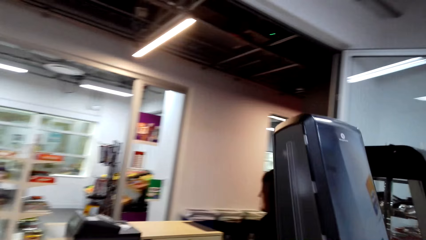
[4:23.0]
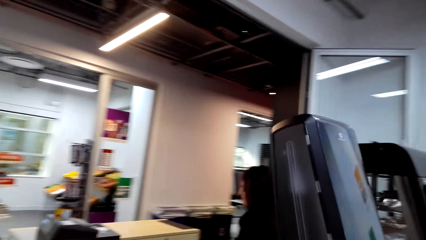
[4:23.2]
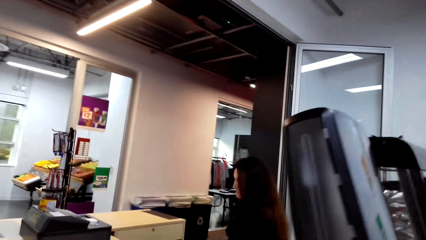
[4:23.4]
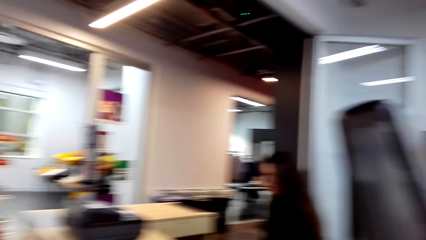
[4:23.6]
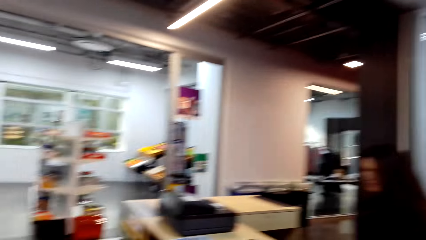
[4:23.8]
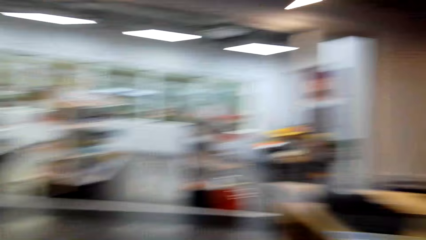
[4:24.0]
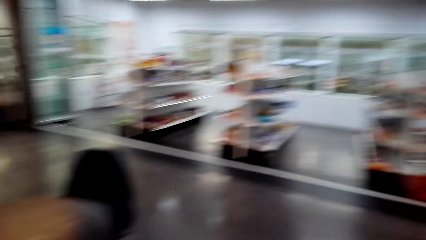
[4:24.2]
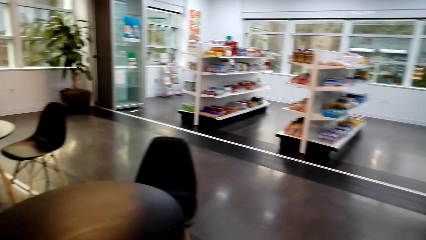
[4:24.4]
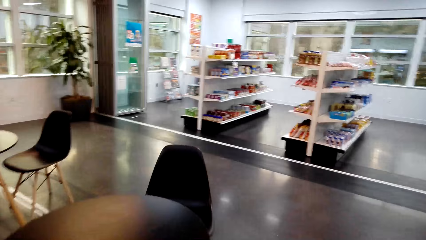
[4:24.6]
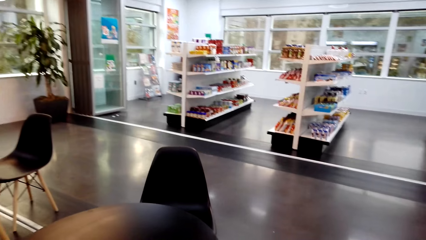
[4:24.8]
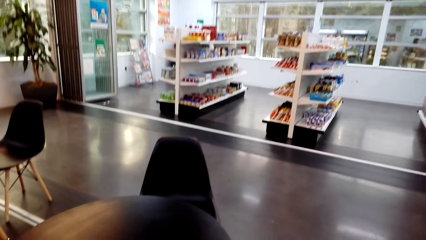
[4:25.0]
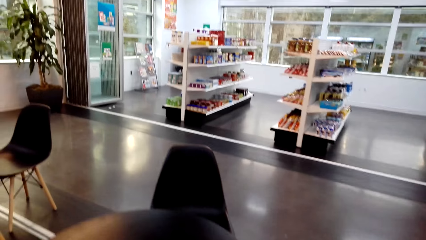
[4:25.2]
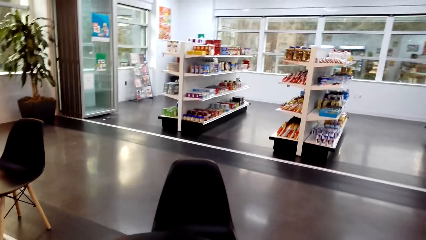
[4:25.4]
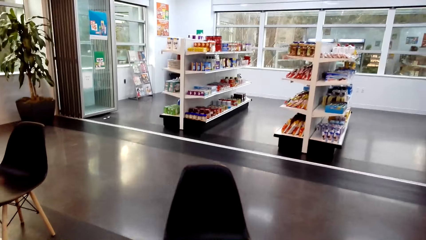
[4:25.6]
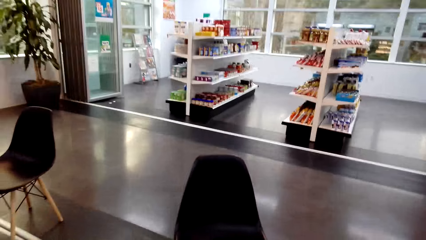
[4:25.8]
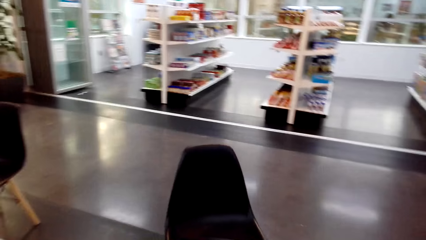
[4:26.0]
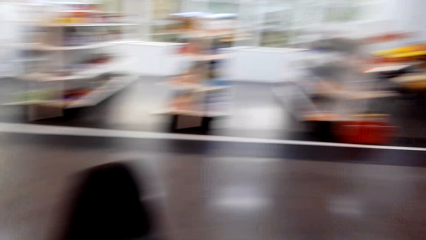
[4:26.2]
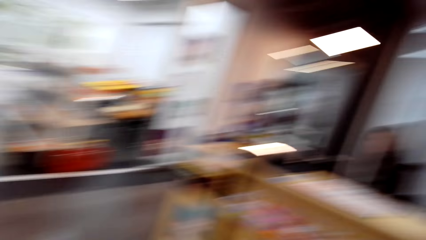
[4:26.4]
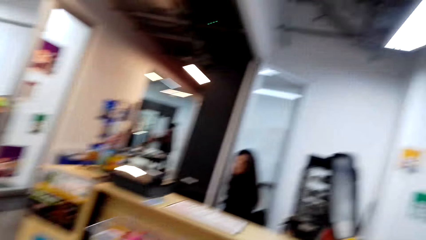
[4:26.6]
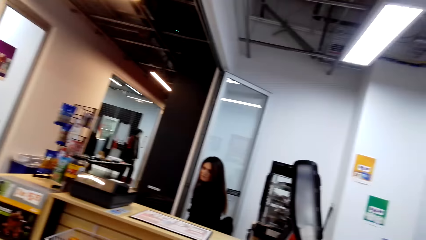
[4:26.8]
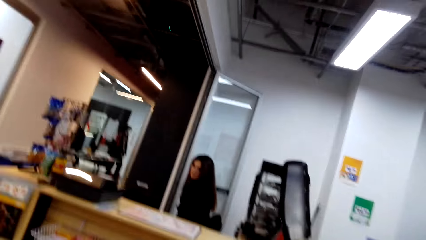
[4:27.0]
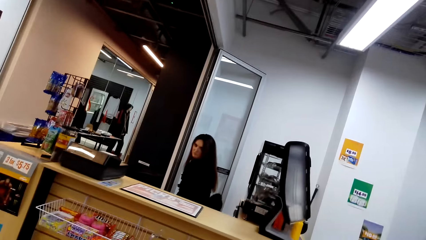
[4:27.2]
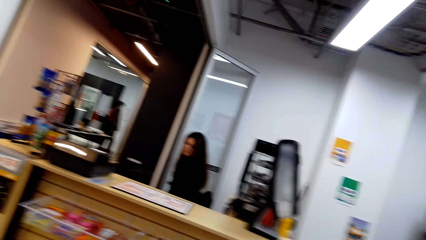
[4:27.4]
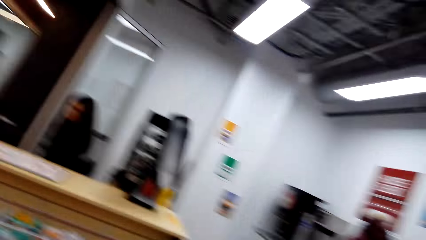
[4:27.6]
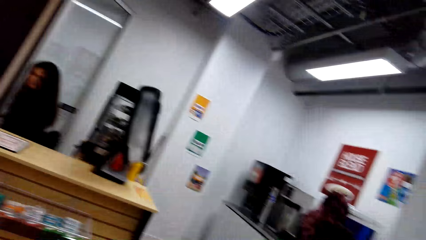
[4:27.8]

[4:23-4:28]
The camera wearer looks around the supermarket. They move the camera around the room. They look around the supermarket again.

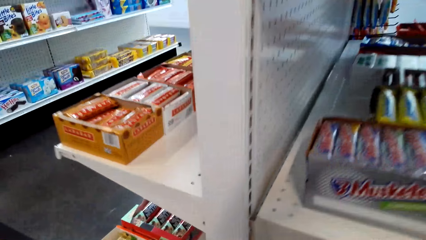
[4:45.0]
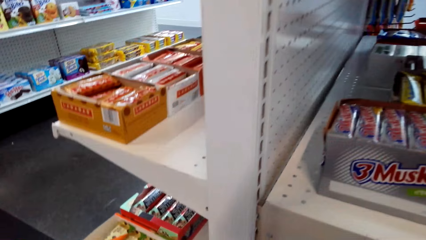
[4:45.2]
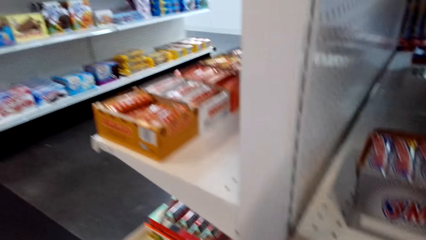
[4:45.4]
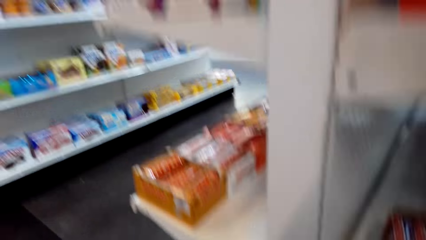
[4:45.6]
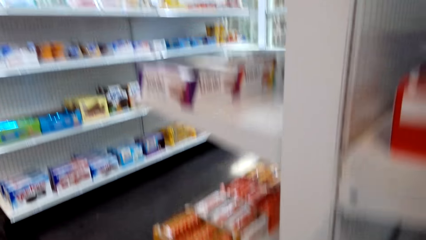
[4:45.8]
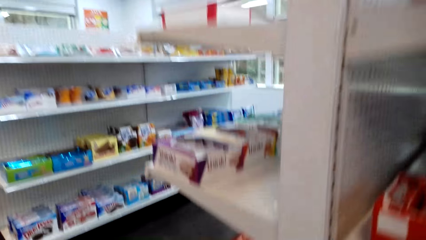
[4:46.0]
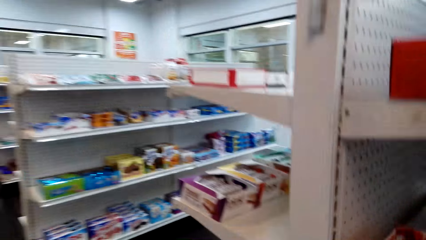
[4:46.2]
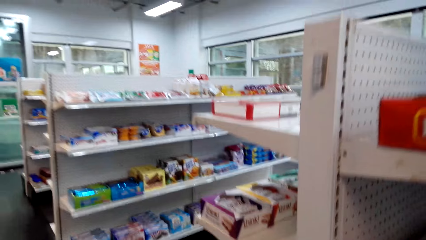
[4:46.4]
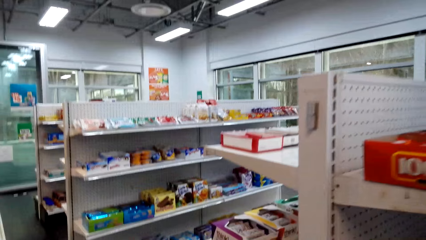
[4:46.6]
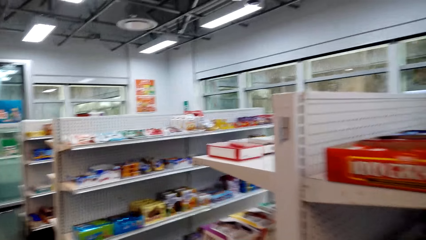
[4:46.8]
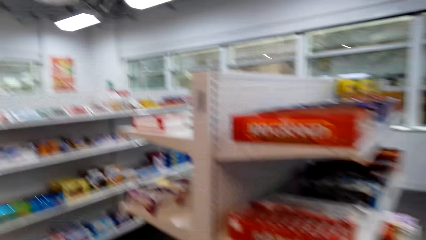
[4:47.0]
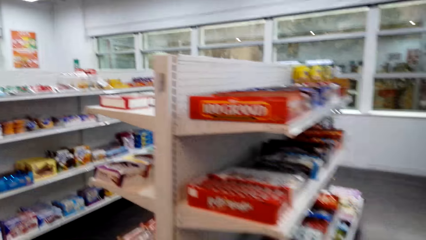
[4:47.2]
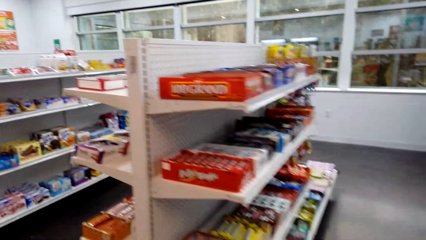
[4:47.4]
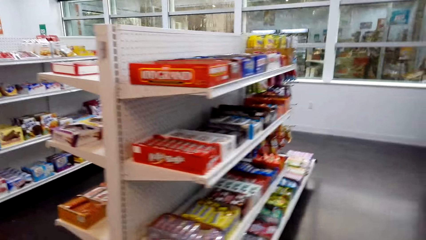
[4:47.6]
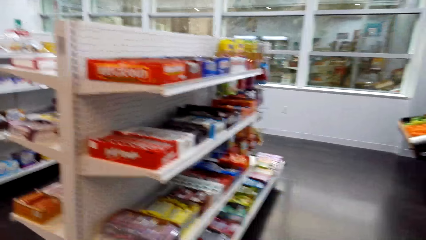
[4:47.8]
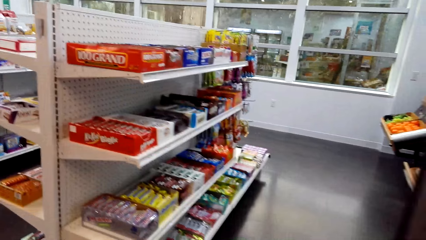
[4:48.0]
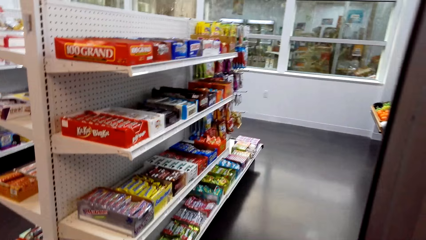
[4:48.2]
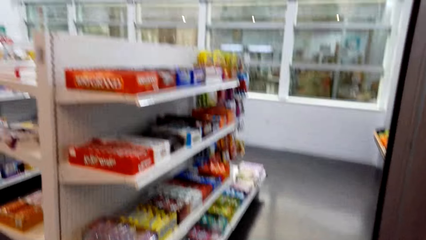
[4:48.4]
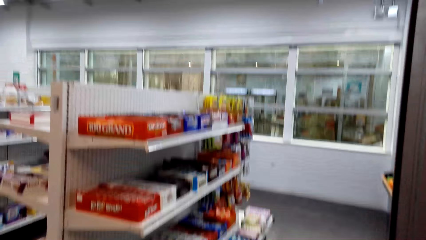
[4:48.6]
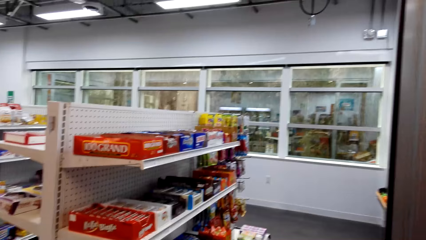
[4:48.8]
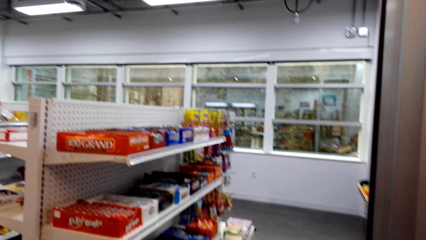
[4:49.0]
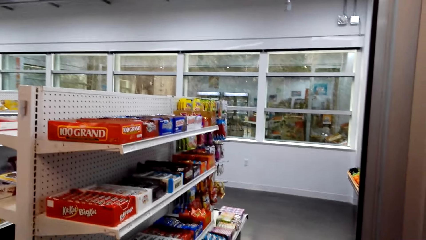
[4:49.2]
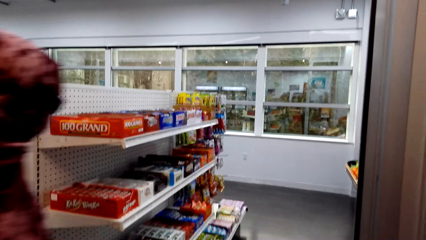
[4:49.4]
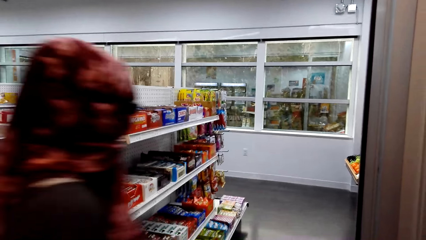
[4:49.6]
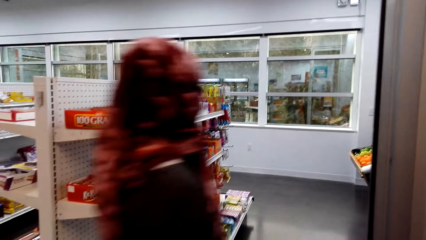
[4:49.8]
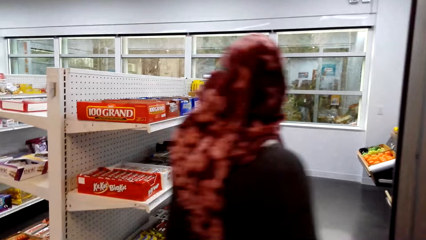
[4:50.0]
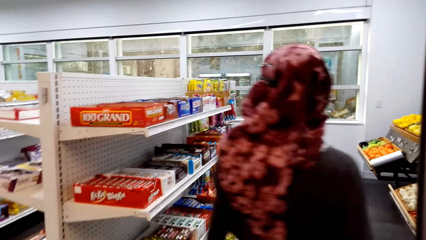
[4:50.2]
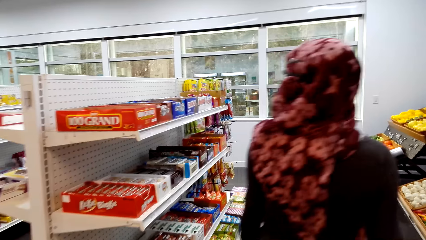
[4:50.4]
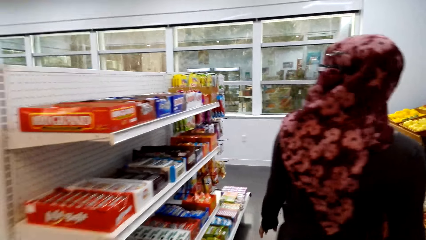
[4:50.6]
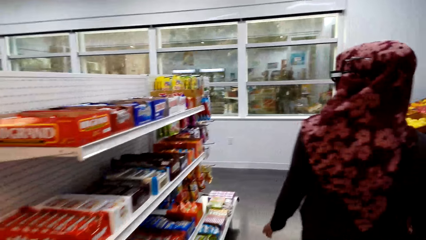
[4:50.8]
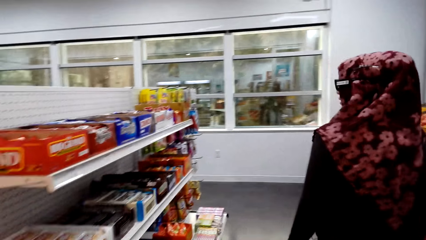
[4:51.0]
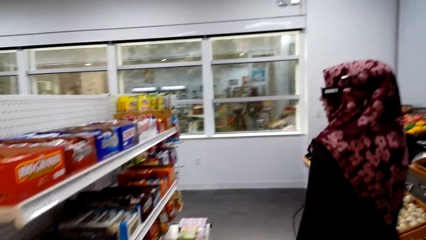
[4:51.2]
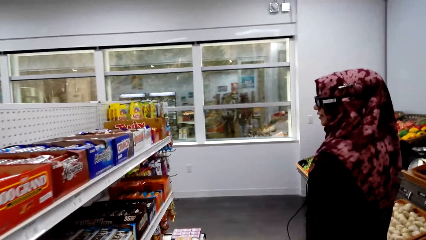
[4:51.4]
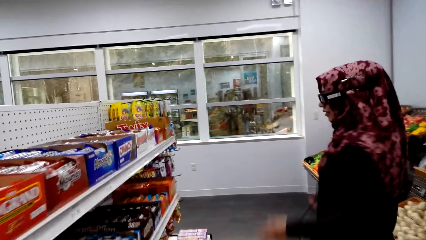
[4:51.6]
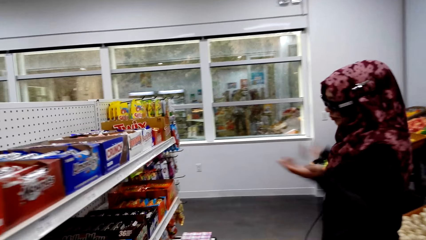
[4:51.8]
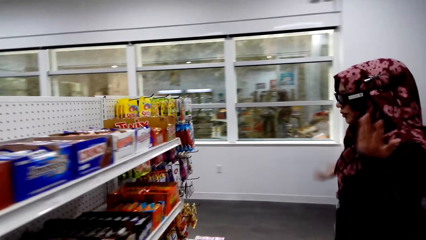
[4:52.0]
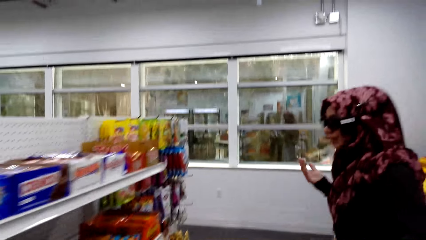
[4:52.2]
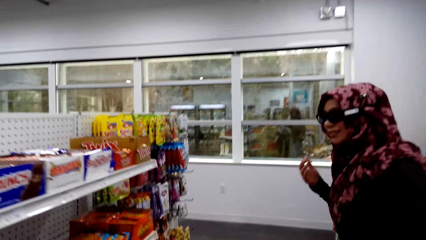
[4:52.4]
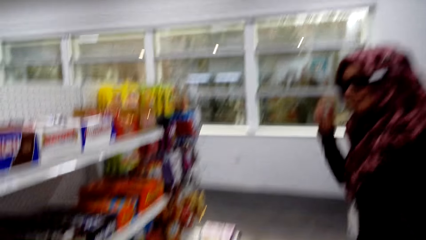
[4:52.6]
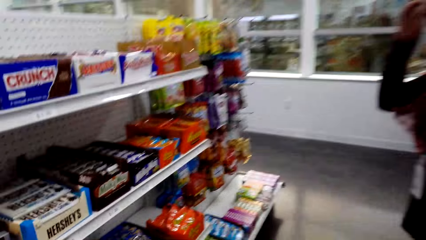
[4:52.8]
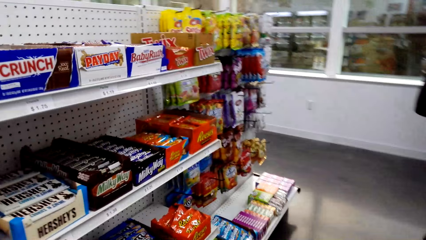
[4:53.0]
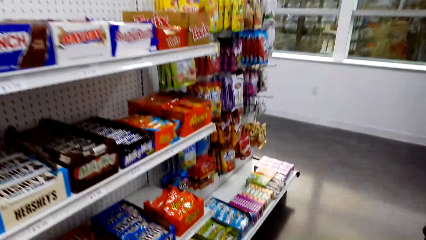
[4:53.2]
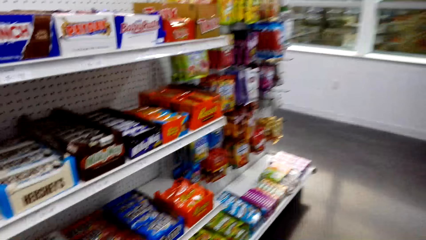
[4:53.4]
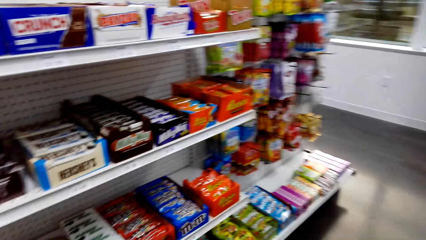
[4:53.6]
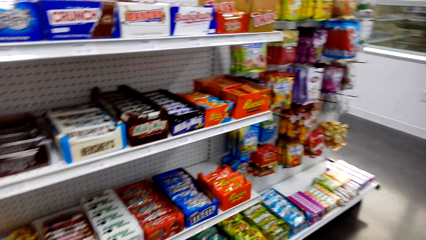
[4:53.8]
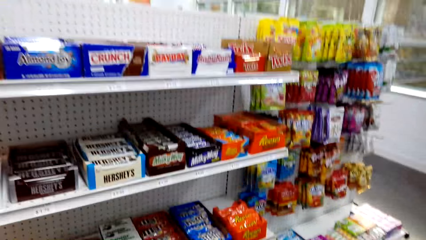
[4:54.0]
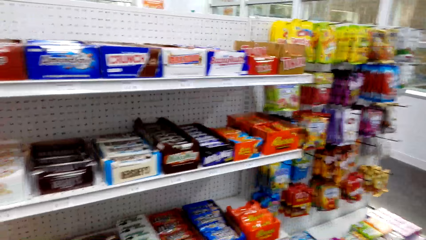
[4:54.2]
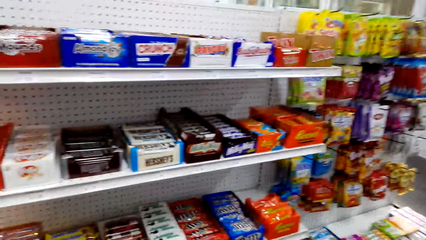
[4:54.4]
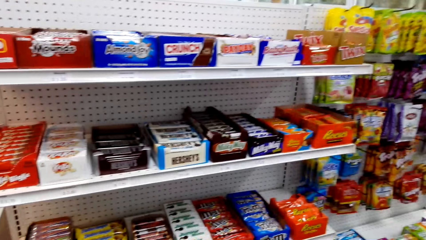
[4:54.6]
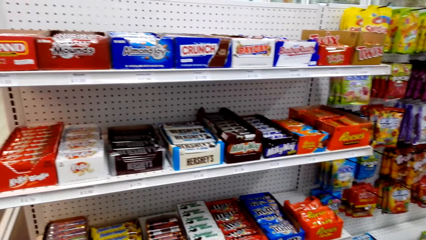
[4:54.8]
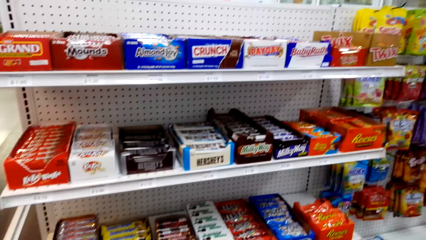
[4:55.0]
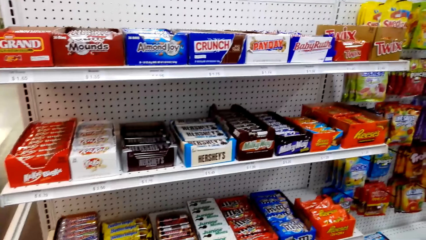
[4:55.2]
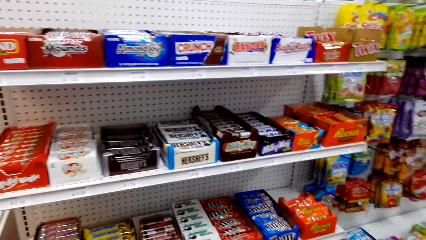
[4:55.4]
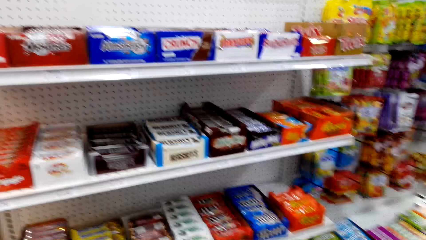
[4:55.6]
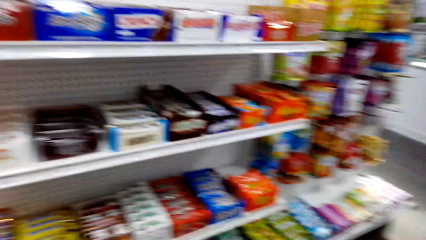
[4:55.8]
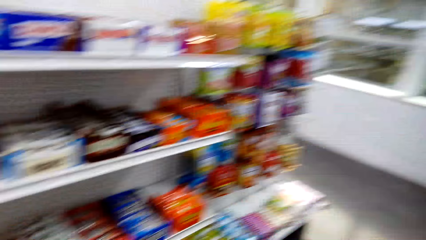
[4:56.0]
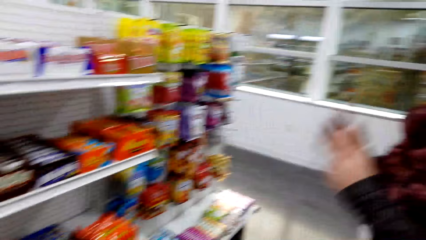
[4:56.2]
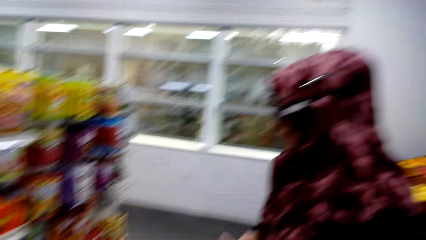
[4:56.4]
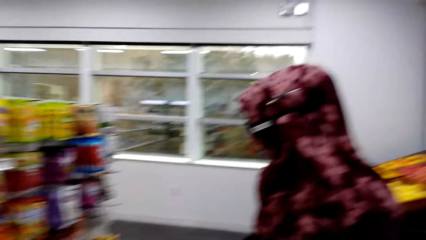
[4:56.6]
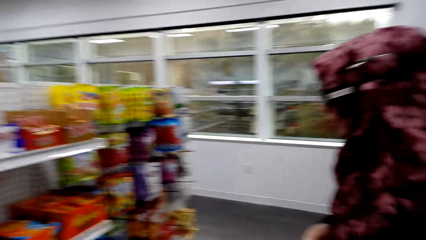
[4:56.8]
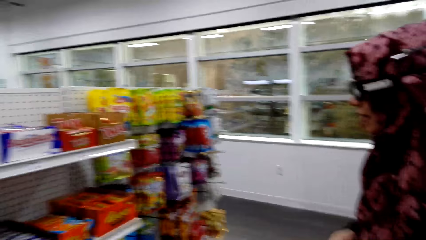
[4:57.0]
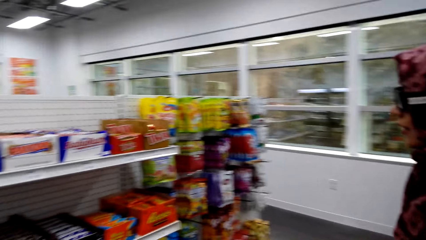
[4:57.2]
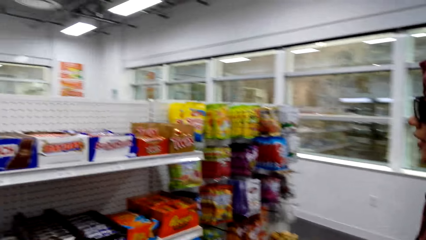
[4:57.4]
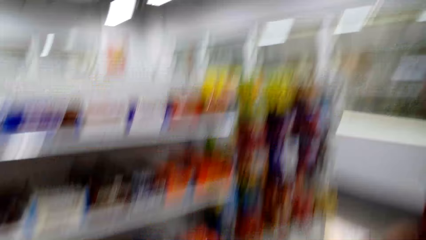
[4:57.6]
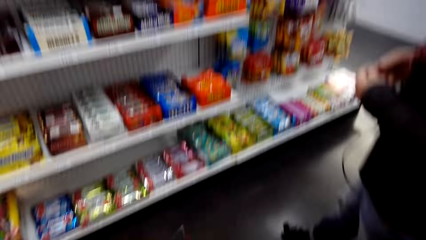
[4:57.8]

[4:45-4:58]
The camera wearer picks up the bucket. They look around the supermarket. A woman converses with the camera wearer. The camera wearer converses with the woman. The woman converses with the camera wearer. The camera wearer converses with the woman.
